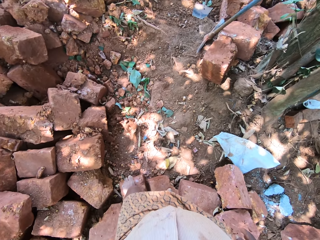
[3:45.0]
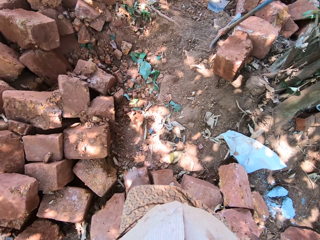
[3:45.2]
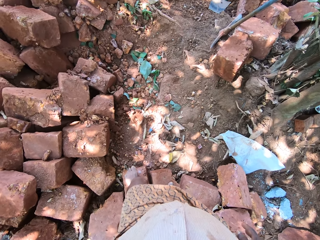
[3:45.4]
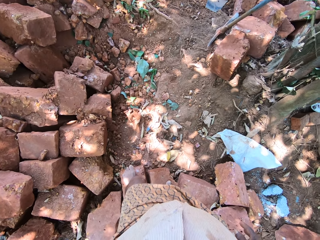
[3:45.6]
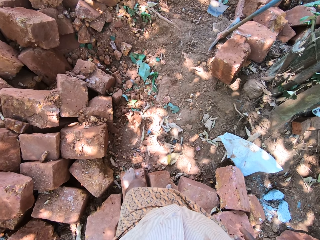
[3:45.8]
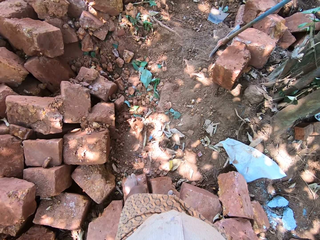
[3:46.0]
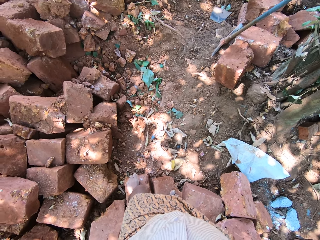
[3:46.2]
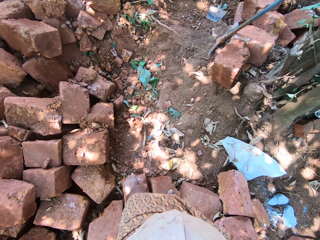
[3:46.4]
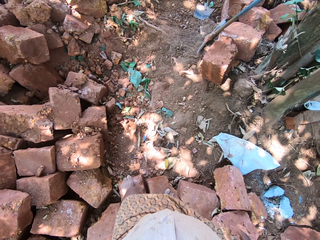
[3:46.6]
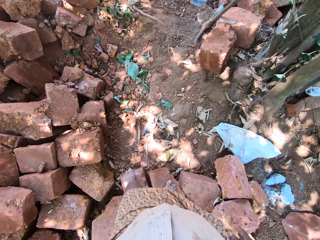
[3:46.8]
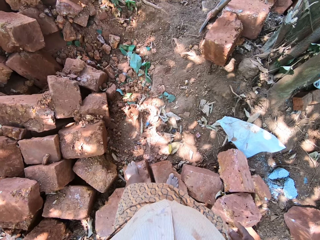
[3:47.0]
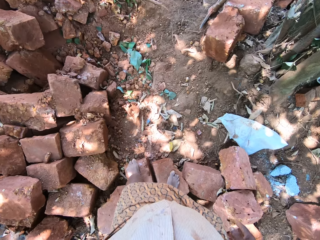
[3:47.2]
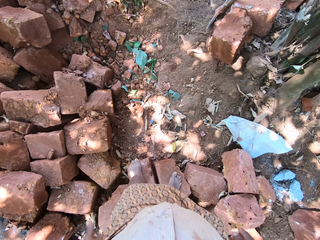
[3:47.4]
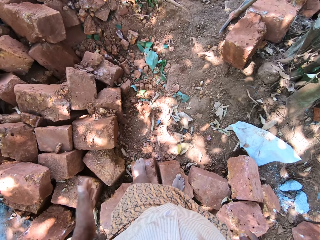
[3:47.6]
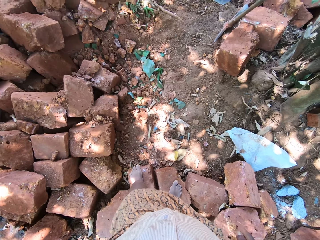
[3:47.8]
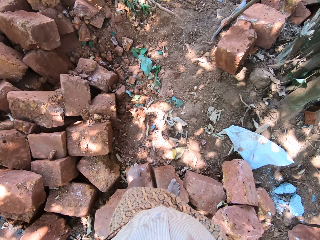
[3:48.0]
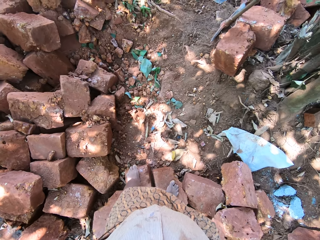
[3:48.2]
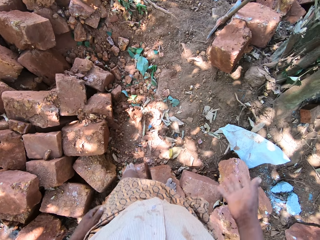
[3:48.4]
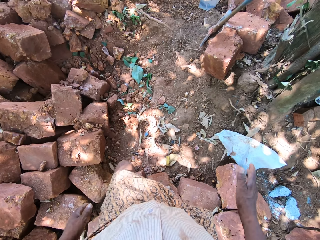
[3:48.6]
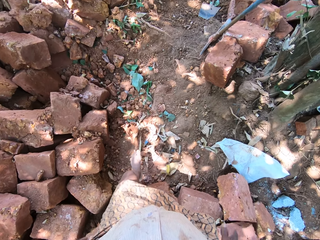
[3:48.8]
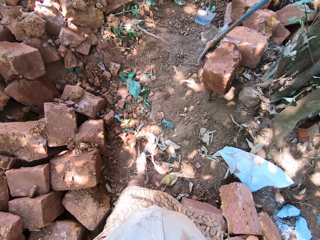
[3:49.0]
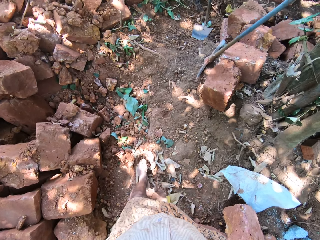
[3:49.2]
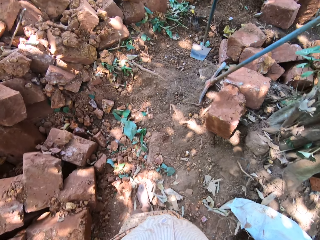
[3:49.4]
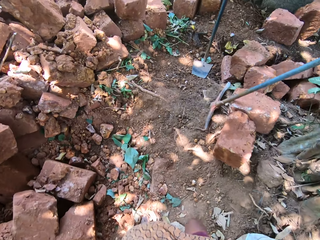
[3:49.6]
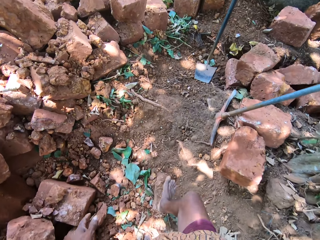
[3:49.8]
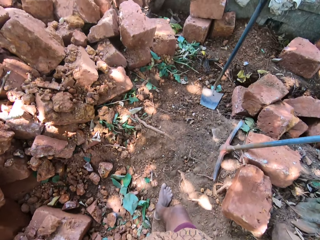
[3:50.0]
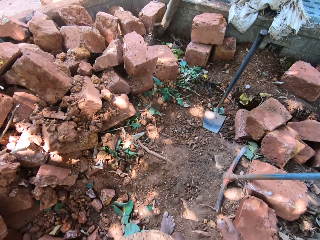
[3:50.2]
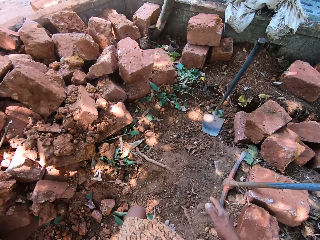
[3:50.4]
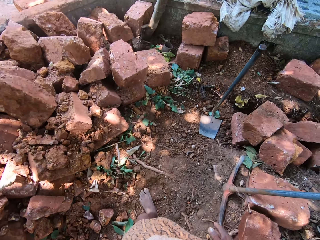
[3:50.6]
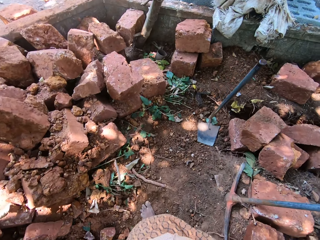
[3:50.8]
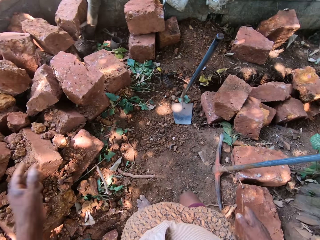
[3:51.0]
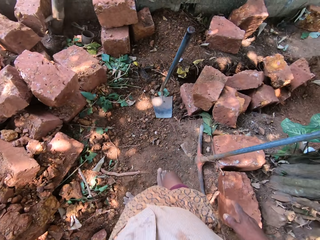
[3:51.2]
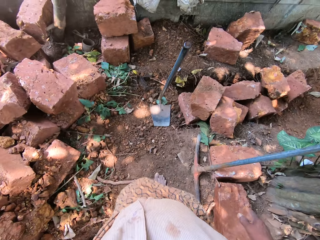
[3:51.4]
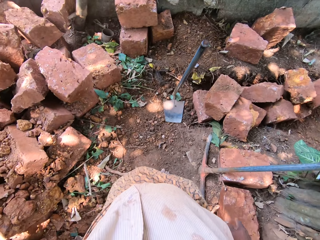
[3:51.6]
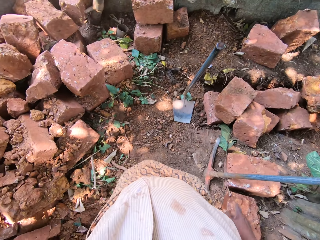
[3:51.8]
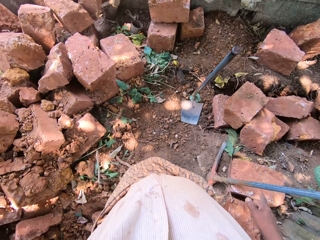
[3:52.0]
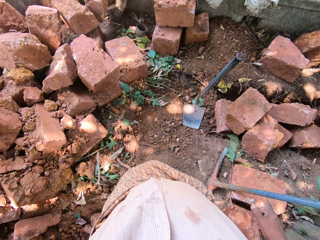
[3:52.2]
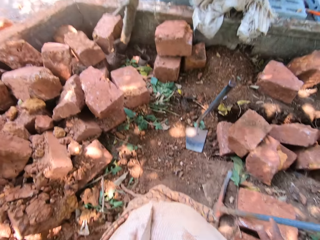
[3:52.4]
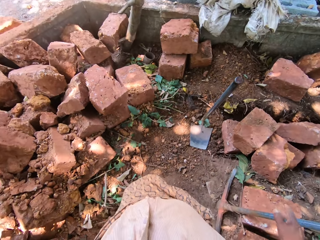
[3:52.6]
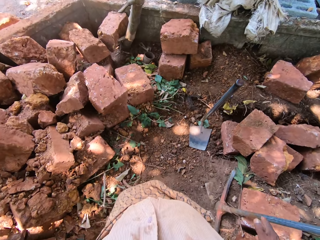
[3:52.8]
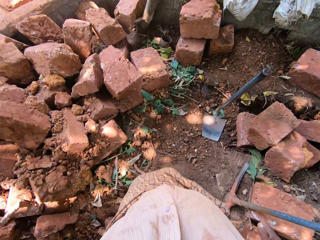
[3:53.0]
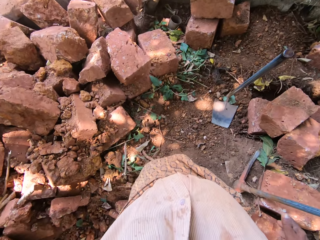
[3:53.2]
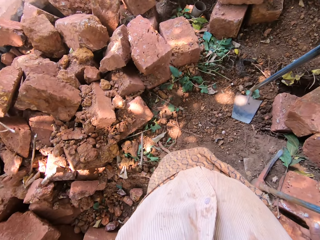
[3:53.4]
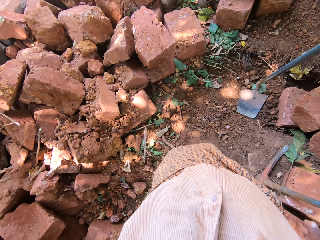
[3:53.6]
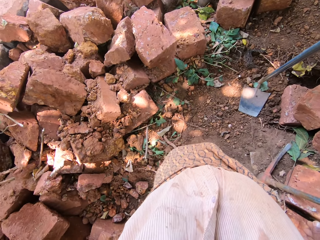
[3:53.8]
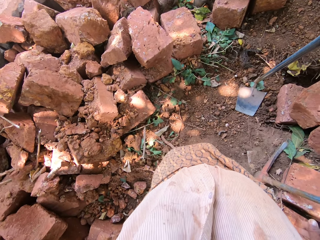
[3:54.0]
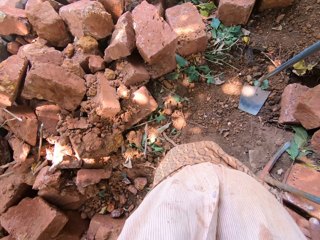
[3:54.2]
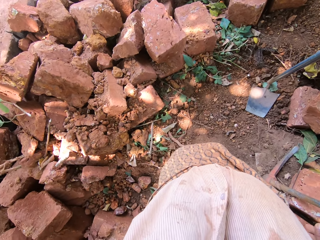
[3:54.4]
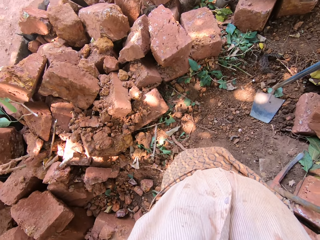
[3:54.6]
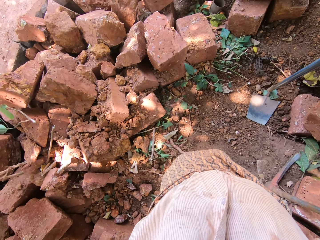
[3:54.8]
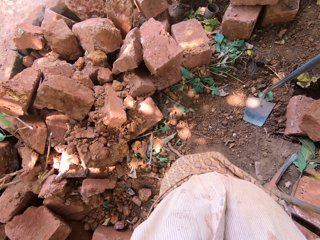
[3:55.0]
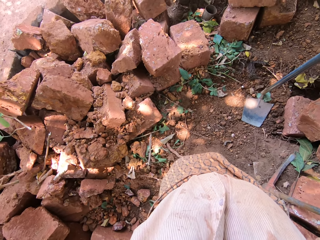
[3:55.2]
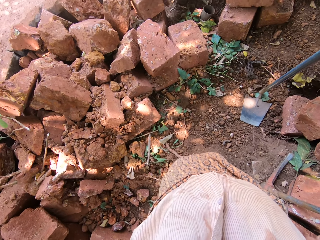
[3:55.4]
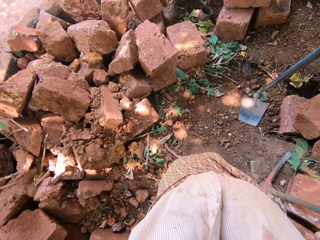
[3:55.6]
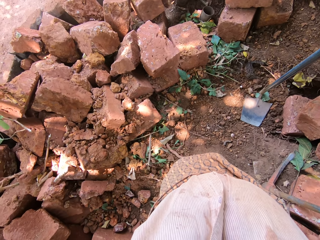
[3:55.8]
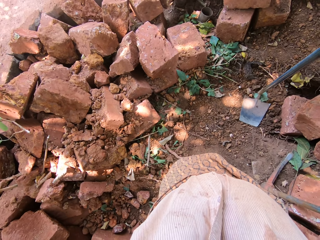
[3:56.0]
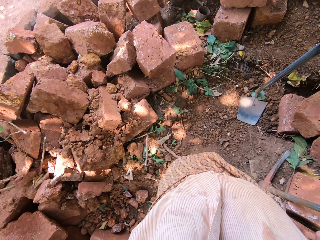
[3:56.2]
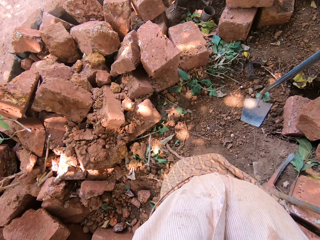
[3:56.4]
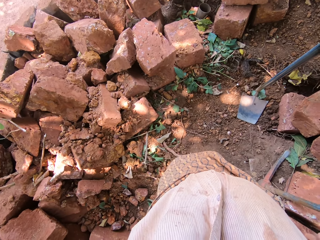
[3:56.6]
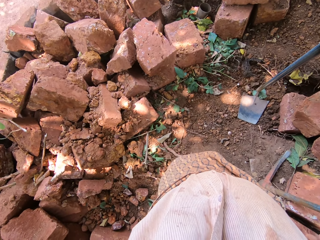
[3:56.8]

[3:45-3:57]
The camera wearer wipes a hand on his clothes. He walks near bricks and adjusts a camera.

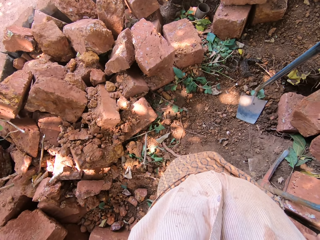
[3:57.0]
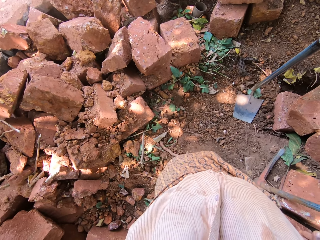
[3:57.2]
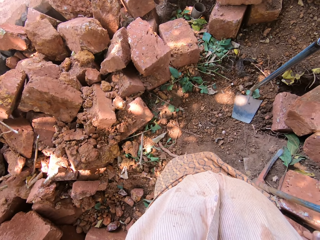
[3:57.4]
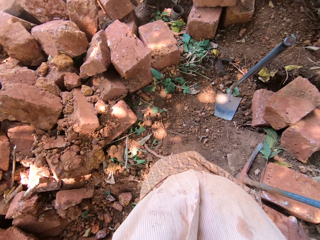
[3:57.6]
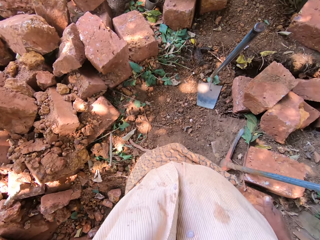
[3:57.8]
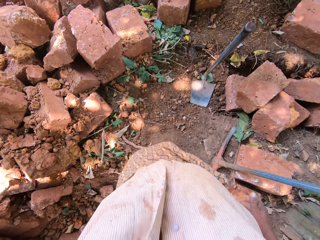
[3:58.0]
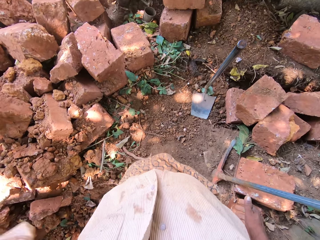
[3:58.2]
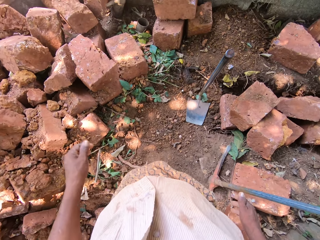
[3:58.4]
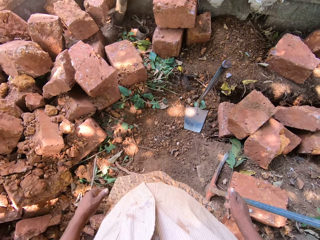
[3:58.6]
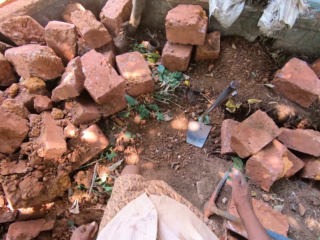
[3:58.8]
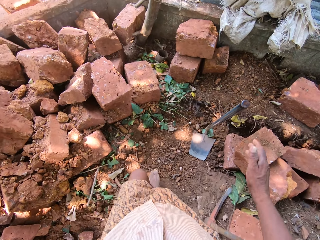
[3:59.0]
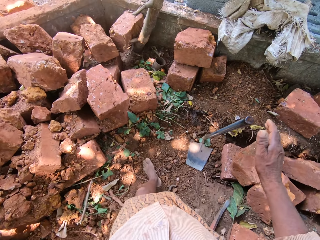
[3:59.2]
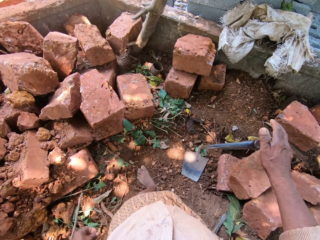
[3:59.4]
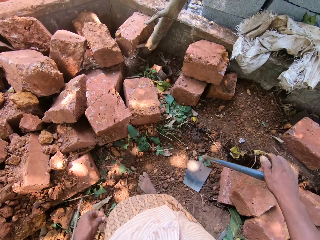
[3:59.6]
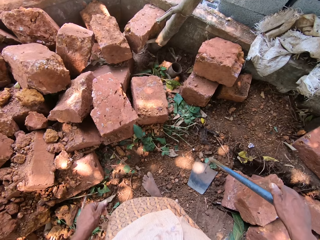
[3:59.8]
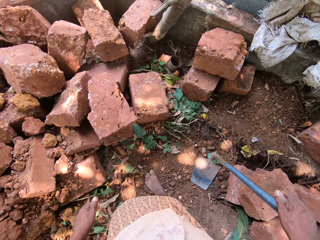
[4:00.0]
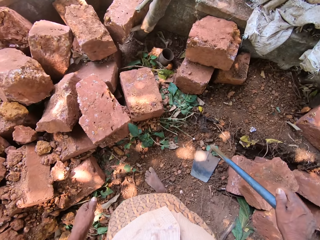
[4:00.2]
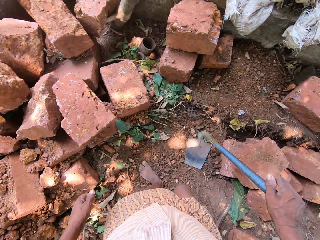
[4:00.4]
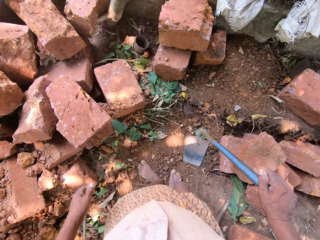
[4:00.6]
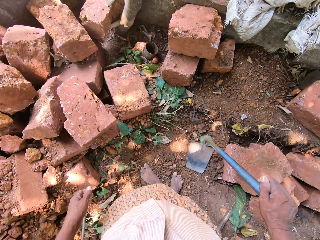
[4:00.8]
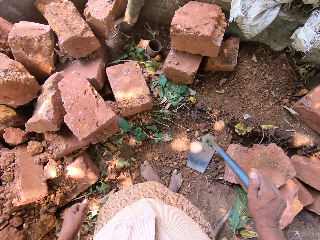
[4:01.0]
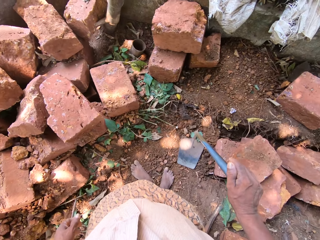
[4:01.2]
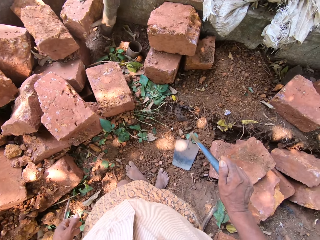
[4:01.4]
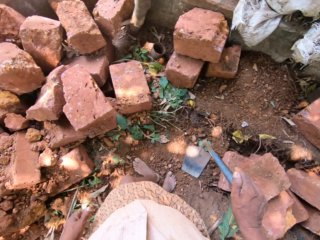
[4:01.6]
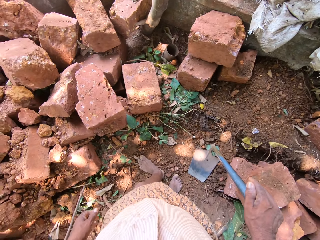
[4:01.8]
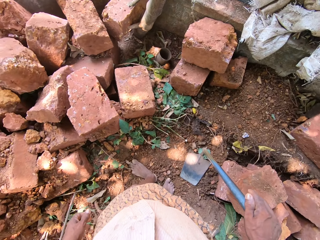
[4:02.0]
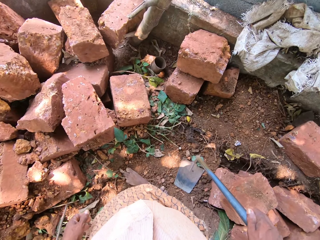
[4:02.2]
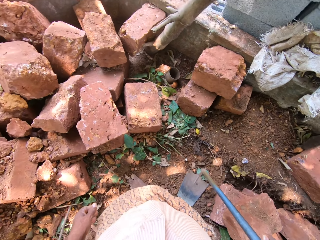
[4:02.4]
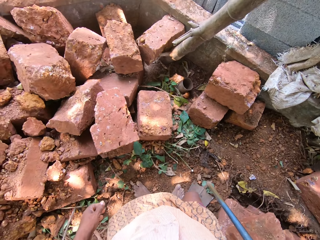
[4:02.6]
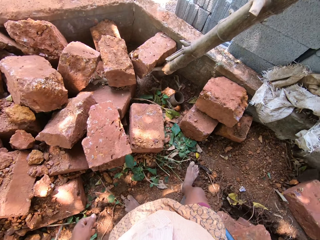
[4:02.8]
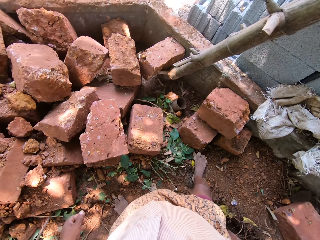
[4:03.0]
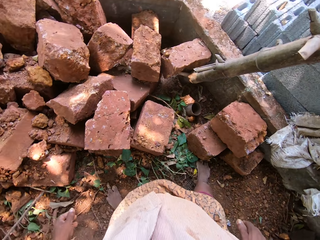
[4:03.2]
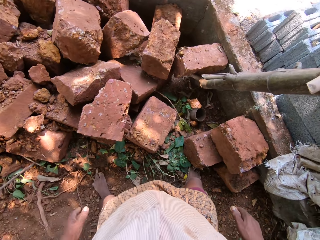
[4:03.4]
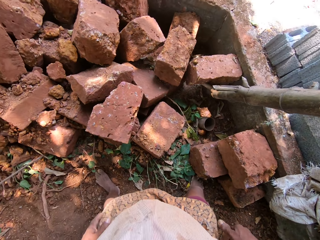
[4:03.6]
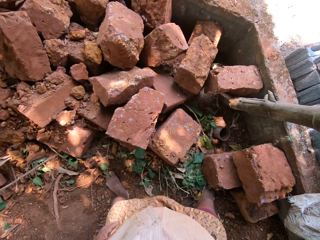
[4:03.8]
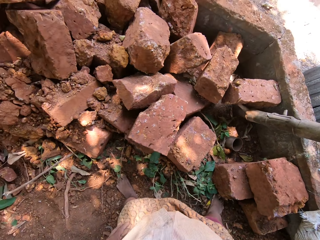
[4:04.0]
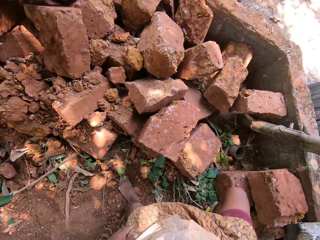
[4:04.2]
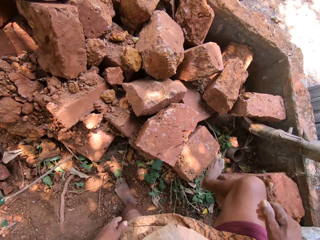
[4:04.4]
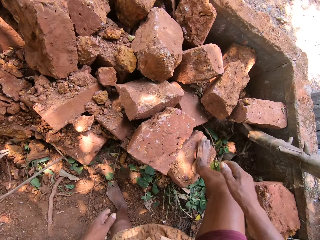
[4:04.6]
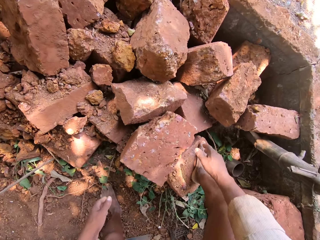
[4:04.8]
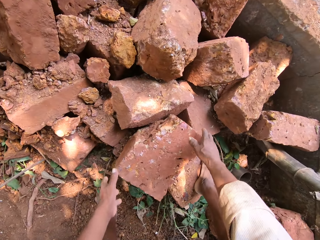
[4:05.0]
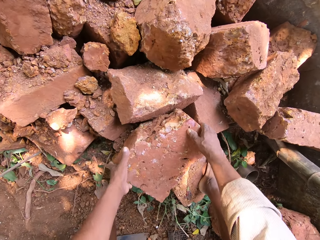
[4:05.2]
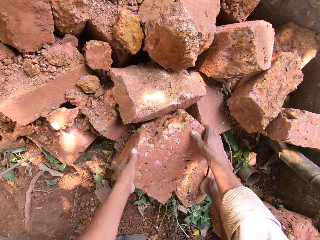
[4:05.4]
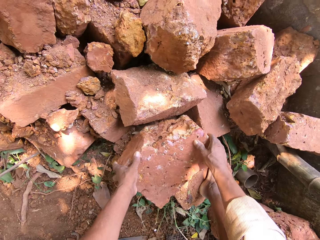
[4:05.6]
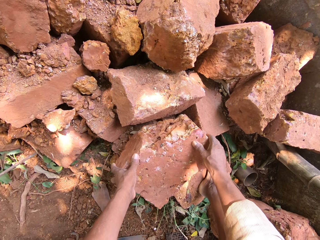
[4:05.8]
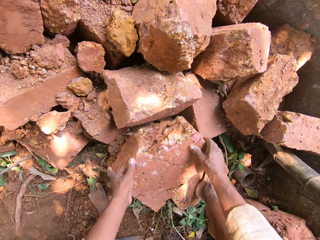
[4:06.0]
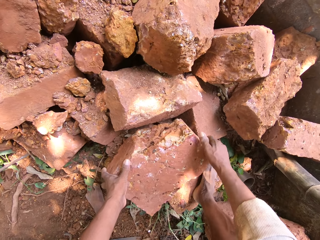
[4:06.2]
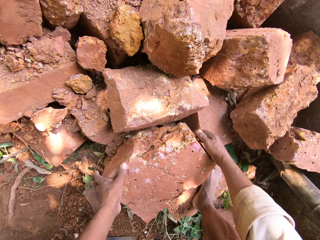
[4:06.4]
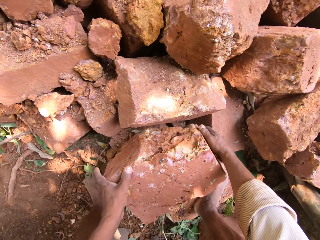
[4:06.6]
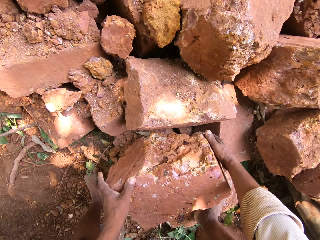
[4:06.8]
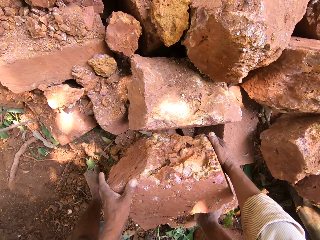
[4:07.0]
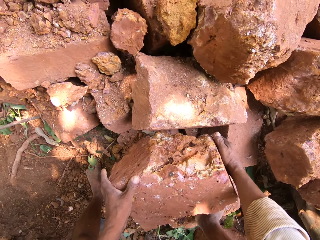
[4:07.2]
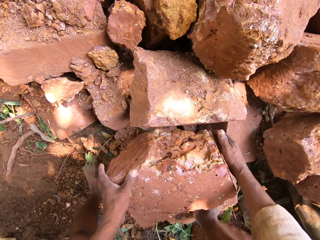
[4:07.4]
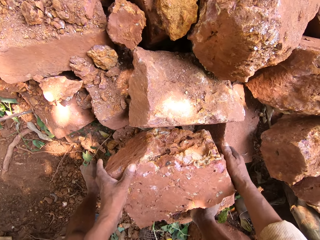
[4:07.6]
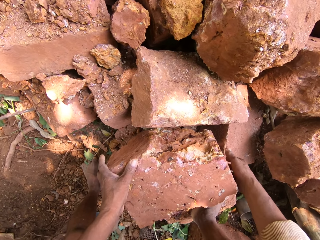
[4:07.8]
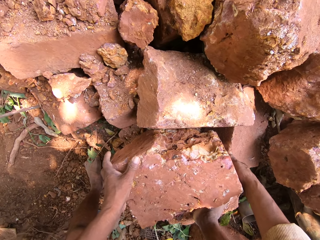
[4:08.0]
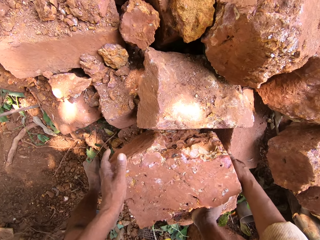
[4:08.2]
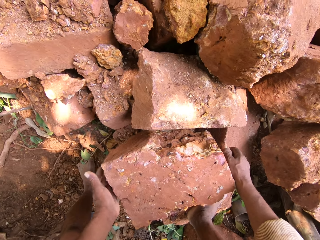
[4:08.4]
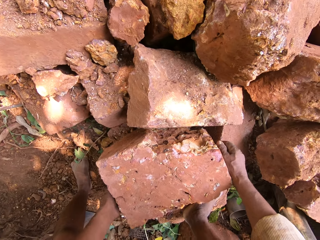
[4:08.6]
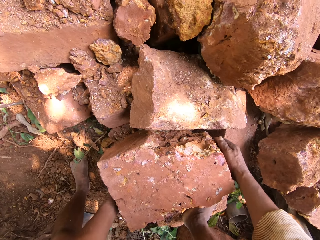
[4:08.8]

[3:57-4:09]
The camera wearer holds a hoe on the ground with his right hand. He picks a stone from the ground with his hands.
